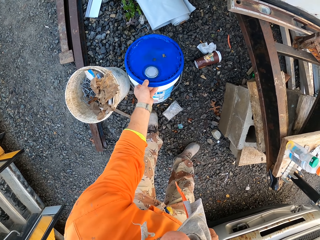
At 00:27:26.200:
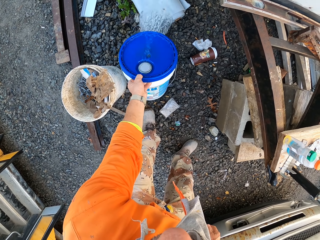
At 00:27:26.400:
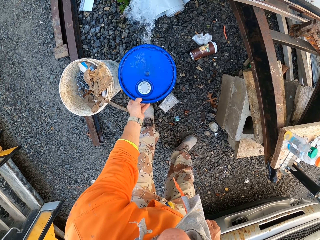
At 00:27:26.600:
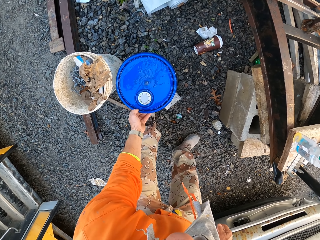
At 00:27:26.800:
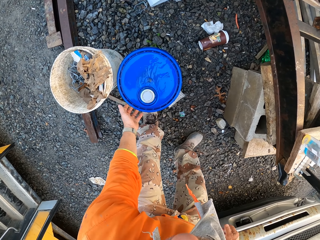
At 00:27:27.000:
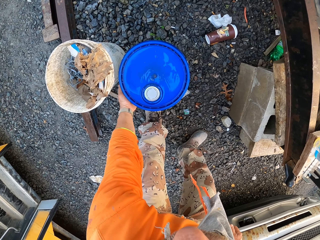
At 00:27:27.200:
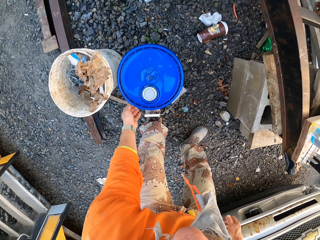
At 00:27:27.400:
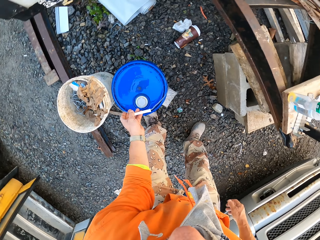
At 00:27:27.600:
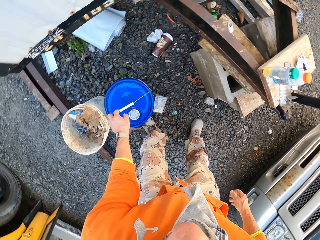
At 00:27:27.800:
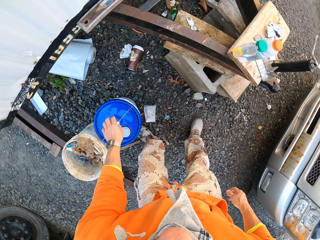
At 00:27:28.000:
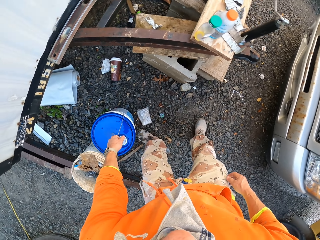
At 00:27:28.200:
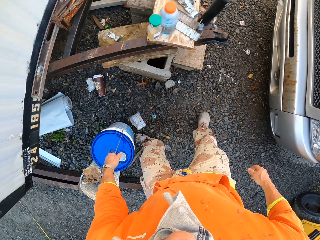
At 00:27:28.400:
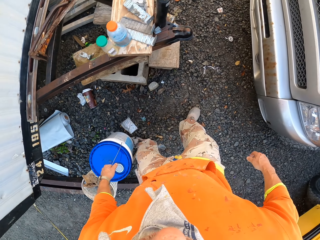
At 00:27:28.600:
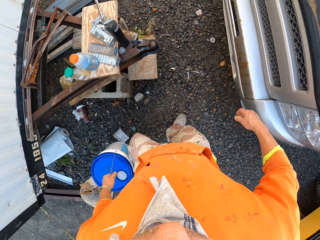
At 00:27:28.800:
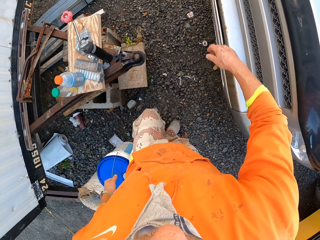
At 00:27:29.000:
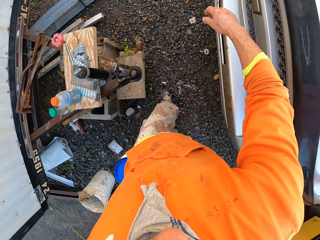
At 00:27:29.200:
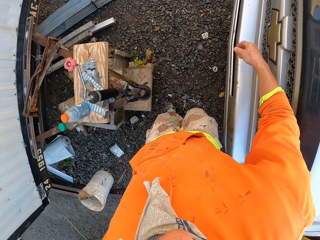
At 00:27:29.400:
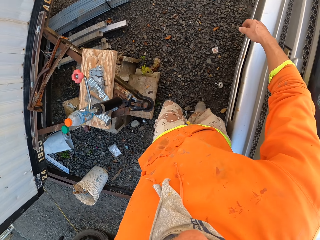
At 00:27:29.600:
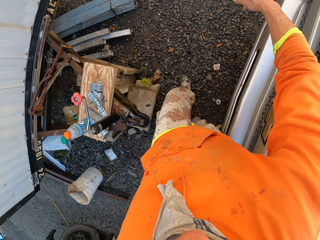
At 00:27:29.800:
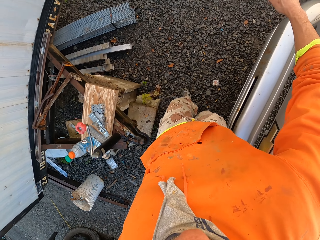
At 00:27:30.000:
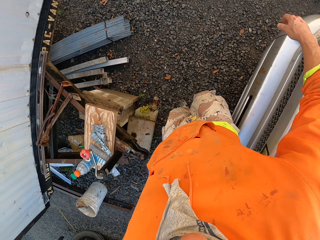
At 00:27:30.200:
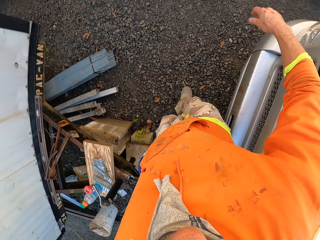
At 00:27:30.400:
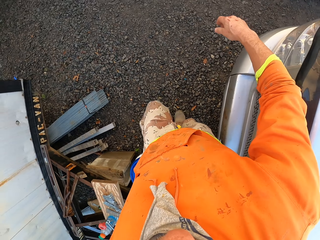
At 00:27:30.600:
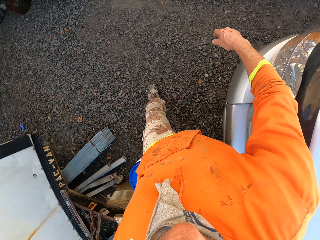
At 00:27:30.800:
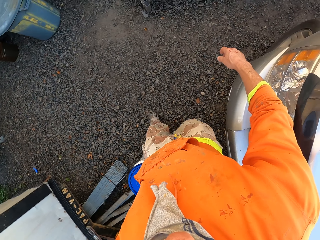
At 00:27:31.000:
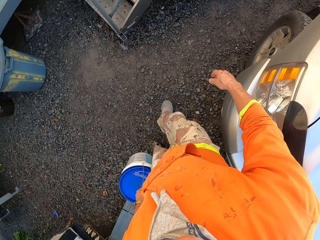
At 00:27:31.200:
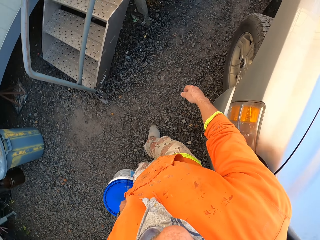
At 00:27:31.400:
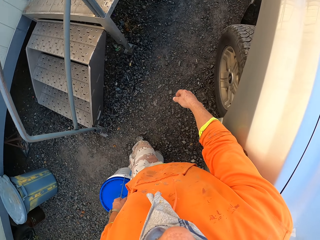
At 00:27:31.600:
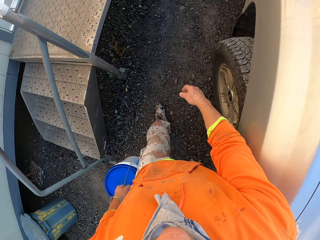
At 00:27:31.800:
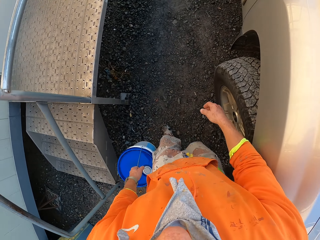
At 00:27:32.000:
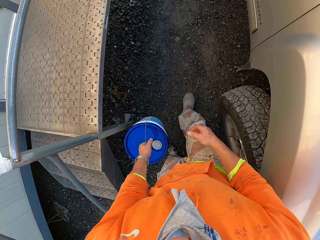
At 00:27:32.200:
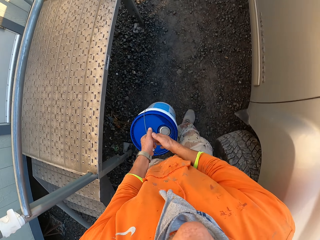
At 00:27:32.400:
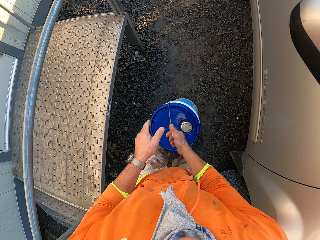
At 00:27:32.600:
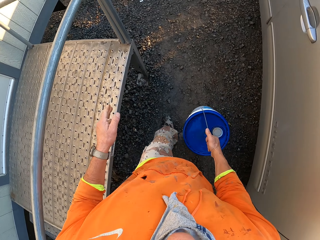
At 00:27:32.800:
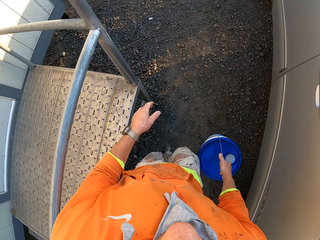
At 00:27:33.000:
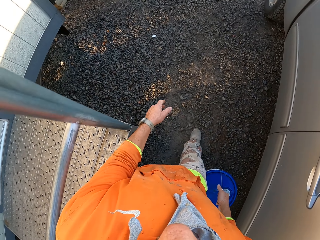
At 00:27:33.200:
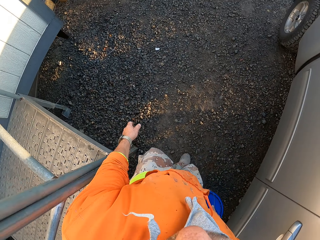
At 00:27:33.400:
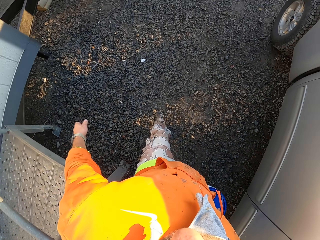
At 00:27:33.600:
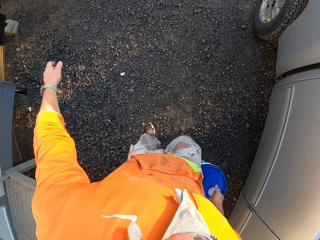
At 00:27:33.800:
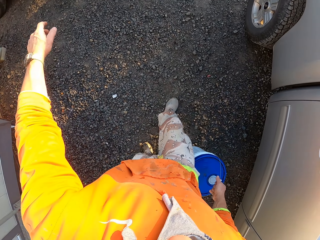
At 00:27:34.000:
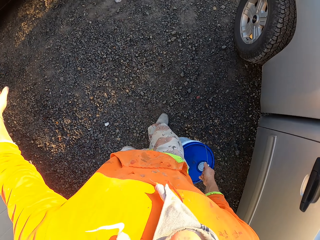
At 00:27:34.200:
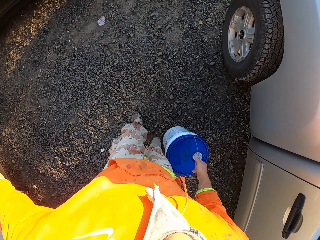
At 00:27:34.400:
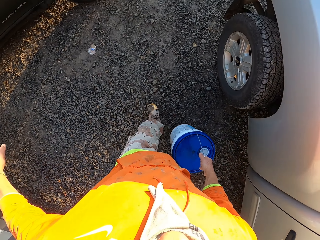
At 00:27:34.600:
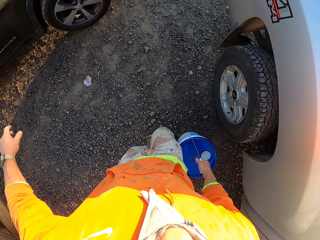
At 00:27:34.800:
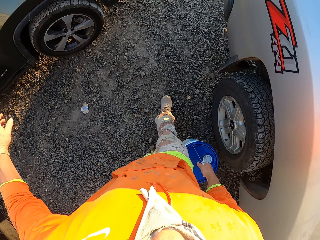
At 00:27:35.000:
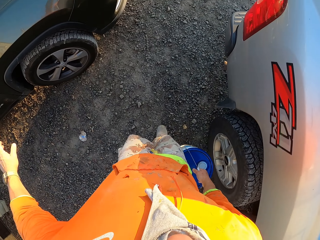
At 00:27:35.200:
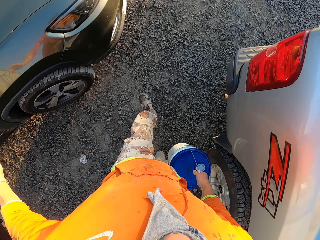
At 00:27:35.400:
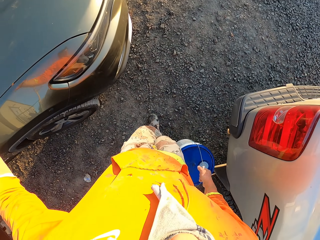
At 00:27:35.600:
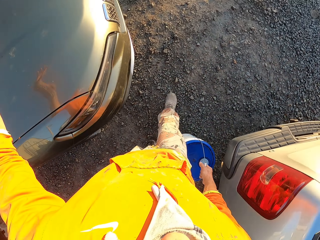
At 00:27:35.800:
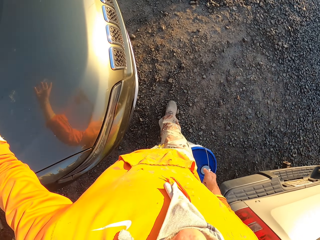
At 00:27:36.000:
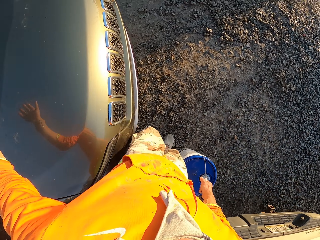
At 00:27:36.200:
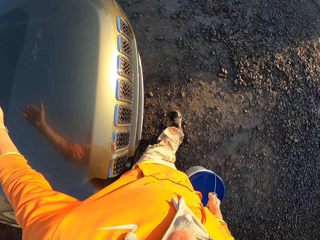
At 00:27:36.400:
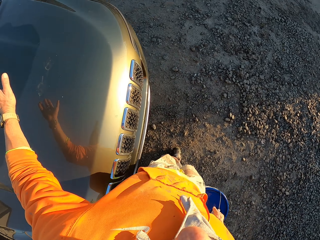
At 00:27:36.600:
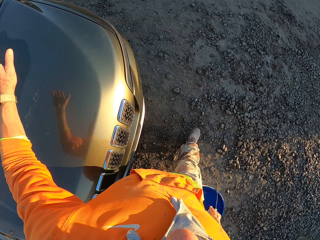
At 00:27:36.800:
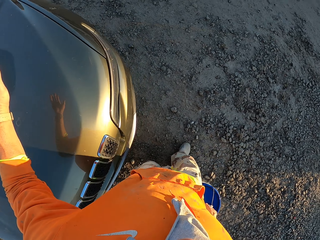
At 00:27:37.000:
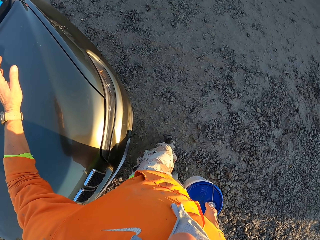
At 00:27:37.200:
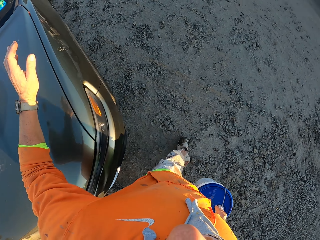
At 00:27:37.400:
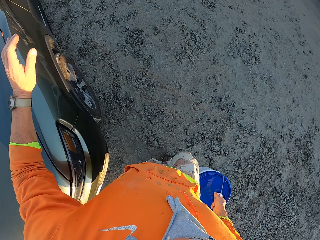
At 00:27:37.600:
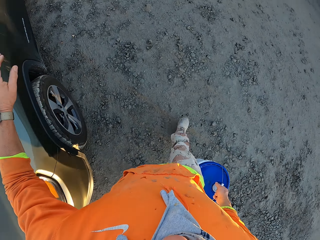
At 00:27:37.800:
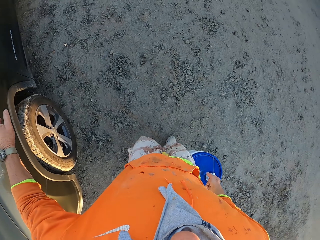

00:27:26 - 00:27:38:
The camera wearer tilts a bucket. They pour water from the bucket. They hold the bucket handle. They carry the bucket. They lift the bucket. They walk around. They exchange the bucket to the other hand.

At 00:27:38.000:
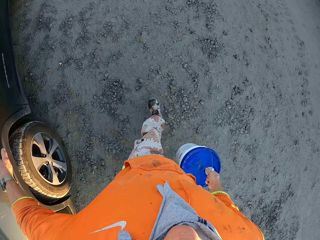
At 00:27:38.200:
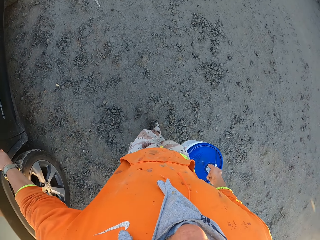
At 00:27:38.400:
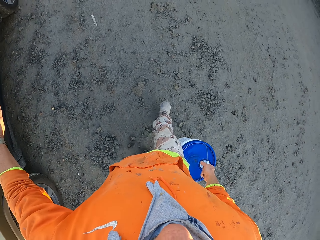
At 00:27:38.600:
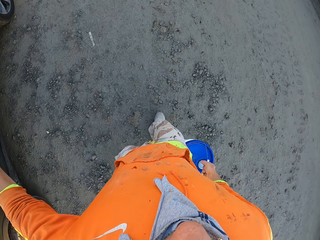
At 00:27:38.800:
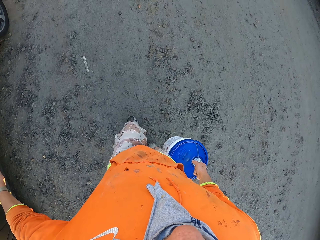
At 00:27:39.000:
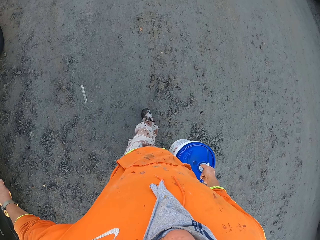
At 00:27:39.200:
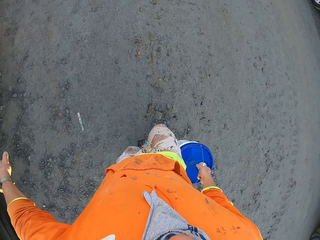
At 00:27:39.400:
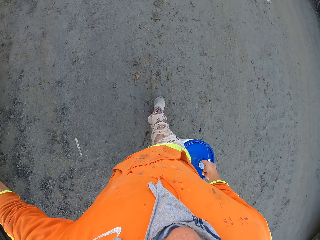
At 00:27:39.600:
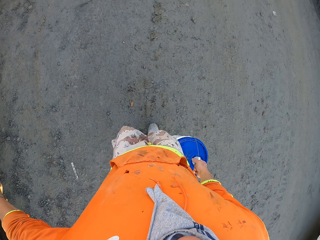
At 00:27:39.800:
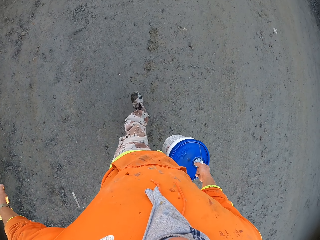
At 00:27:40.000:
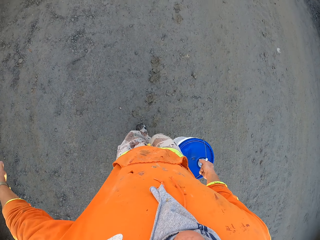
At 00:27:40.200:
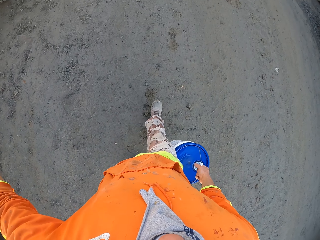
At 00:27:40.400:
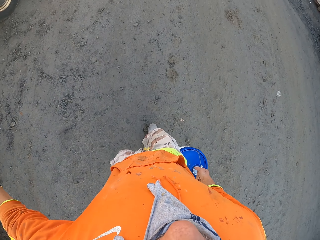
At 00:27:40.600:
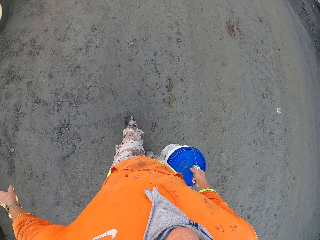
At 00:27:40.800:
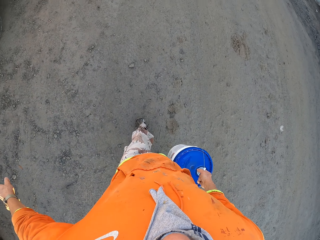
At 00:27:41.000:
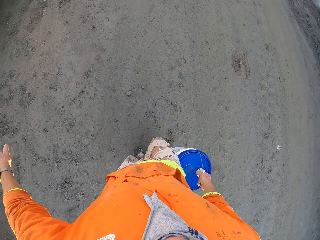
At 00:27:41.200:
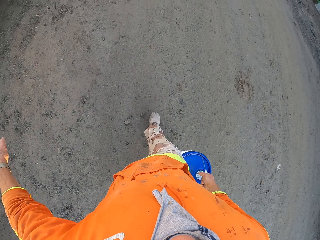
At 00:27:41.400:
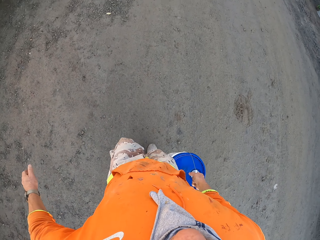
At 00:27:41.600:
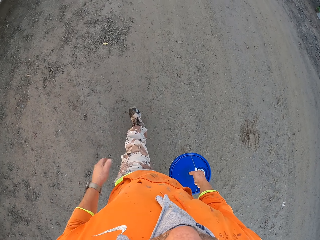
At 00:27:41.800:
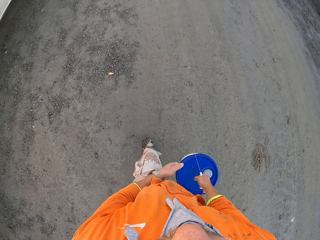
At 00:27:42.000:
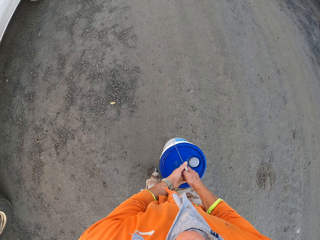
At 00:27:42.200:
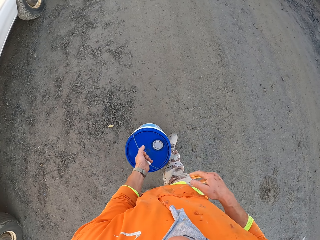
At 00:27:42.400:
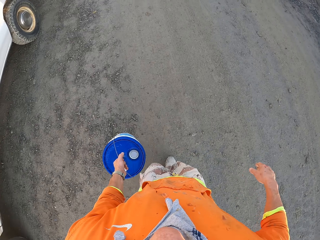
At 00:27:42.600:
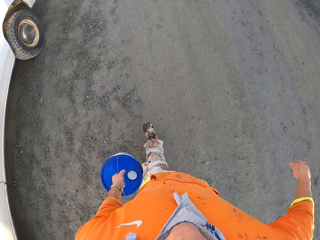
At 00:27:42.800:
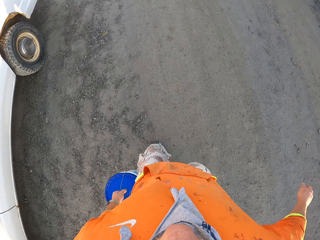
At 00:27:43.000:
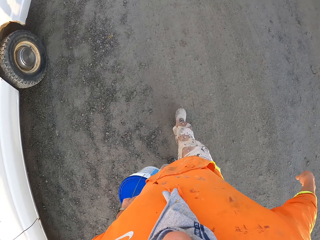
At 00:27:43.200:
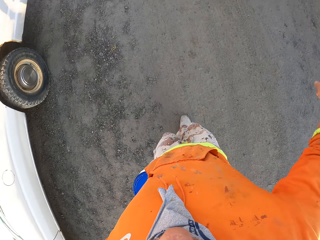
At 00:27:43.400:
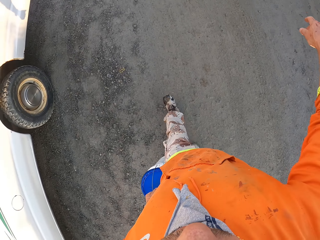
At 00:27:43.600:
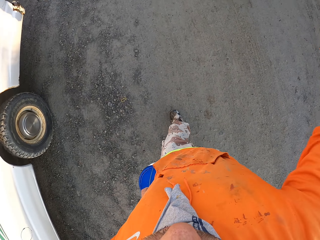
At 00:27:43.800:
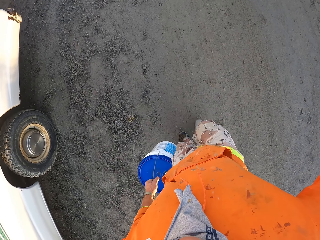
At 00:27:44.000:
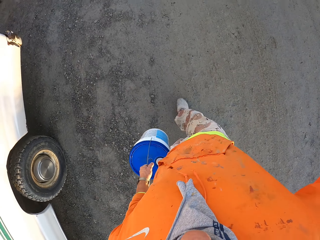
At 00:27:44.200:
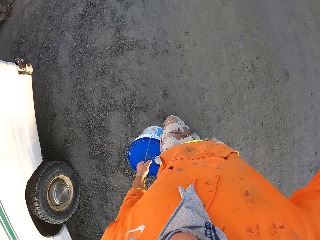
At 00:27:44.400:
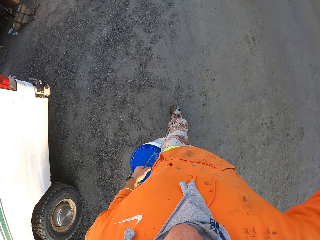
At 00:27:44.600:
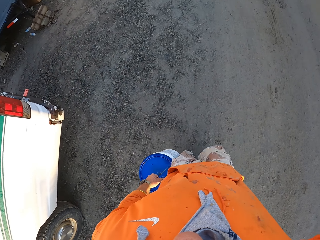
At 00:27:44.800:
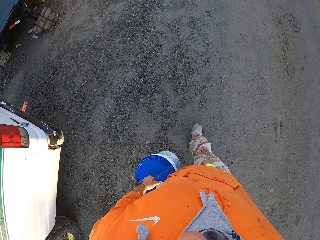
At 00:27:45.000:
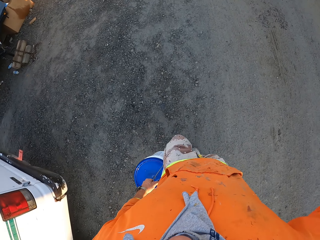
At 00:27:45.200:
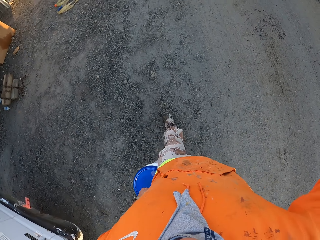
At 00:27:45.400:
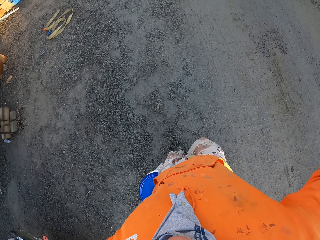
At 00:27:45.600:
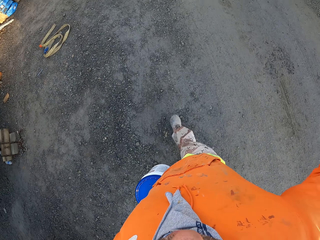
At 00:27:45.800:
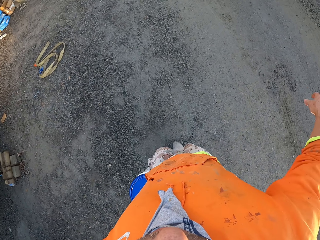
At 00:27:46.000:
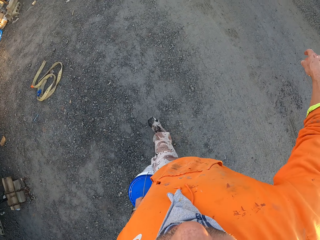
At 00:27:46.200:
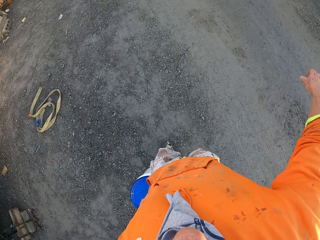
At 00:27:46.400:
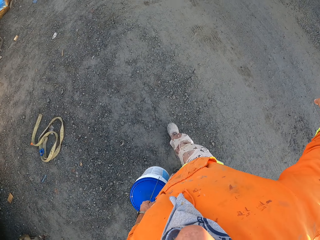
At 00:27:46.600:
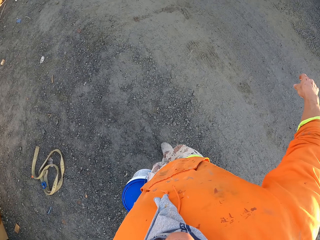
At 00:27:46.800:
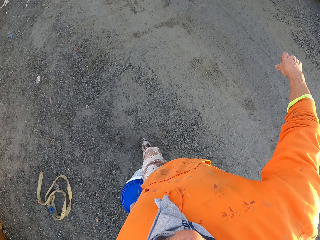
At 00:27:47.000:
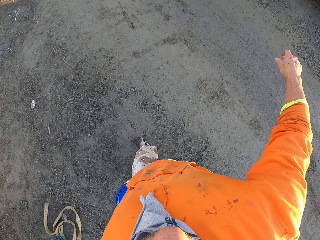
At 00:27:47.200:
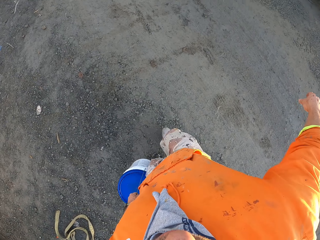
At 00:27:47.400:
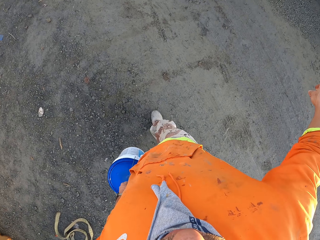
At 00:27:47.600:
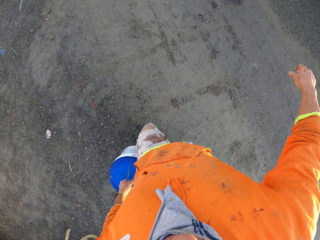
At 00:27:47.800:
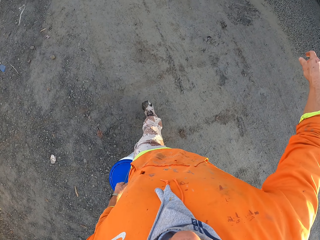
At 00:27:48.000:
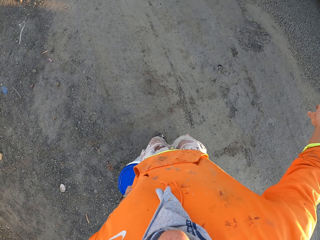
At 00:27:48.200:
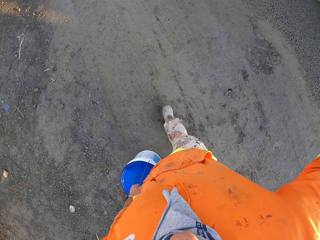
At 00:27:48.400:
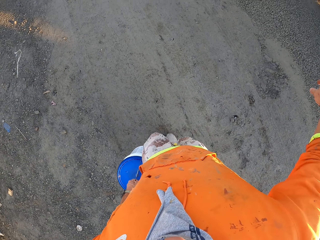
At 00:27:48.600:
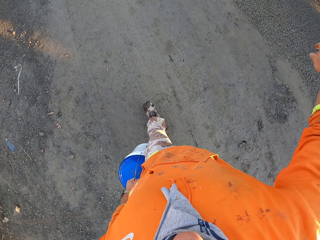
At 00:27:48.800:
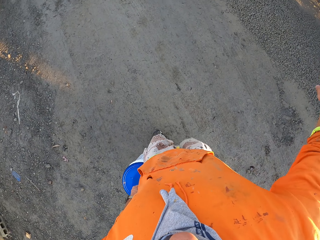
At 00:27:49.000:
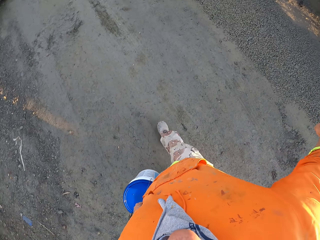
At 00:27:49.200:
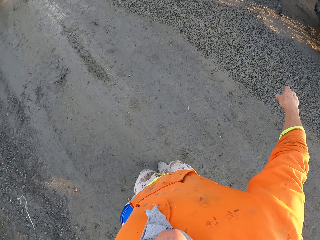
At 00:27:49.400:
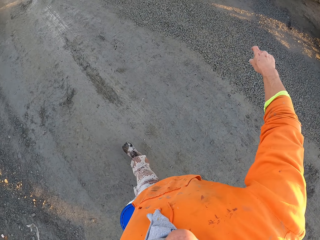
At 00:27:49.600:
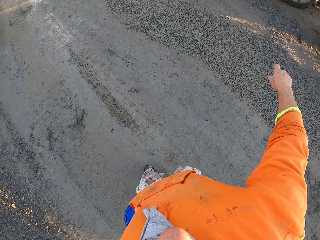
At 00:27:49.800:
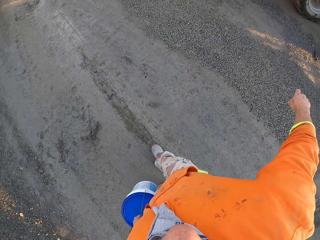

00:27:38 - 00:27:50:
The camera wearer exchanges the bucket to the other hand.
